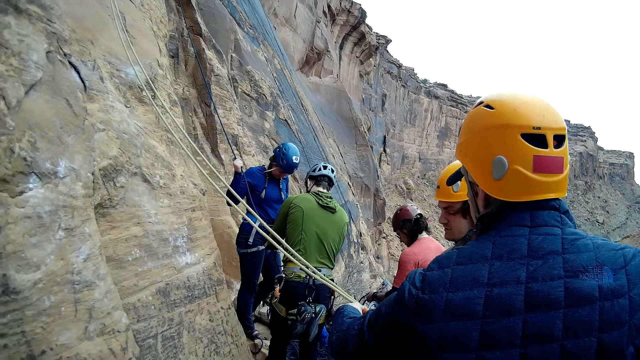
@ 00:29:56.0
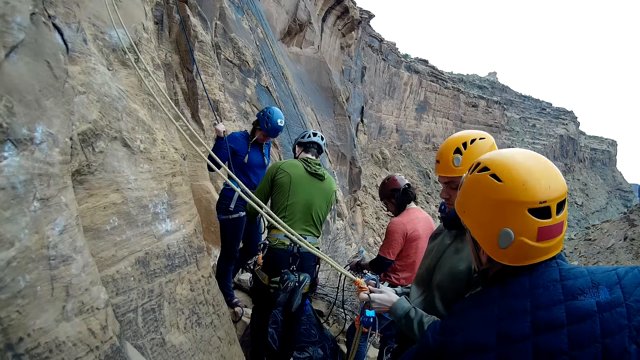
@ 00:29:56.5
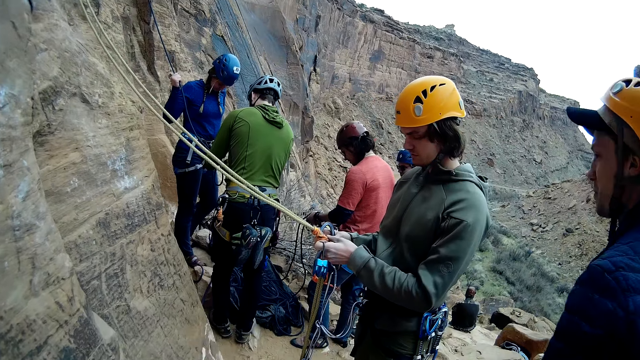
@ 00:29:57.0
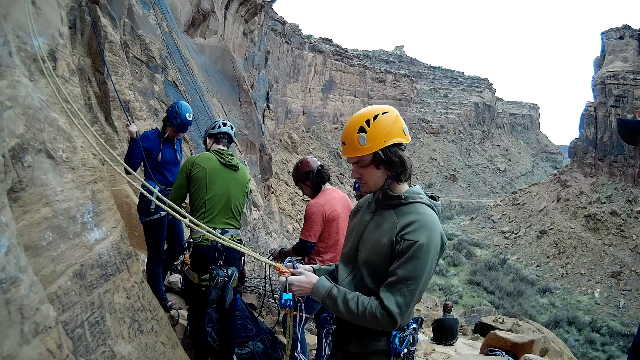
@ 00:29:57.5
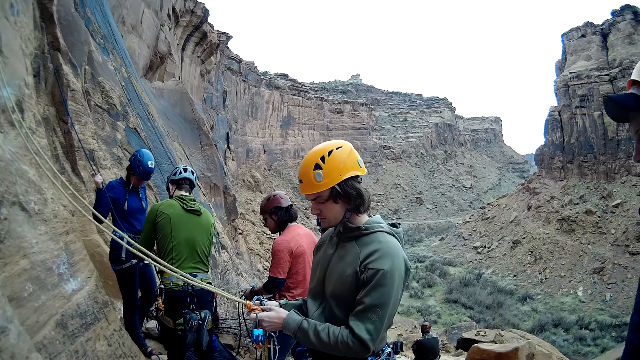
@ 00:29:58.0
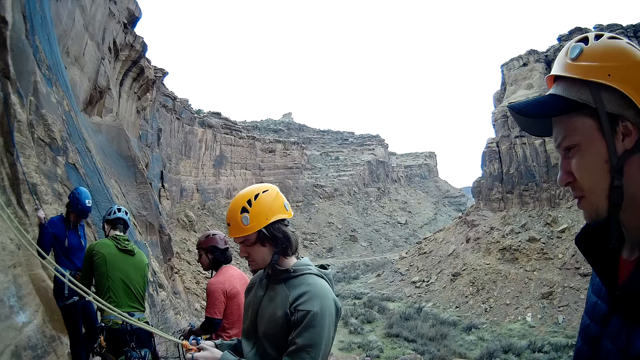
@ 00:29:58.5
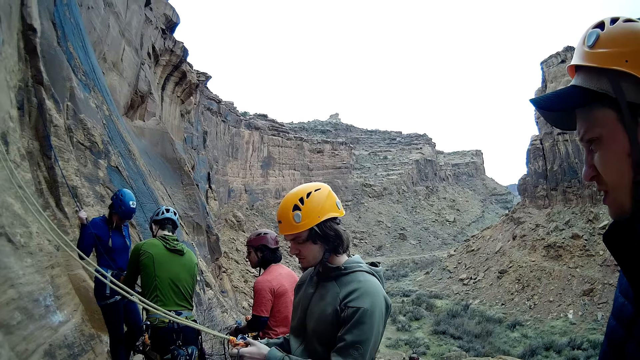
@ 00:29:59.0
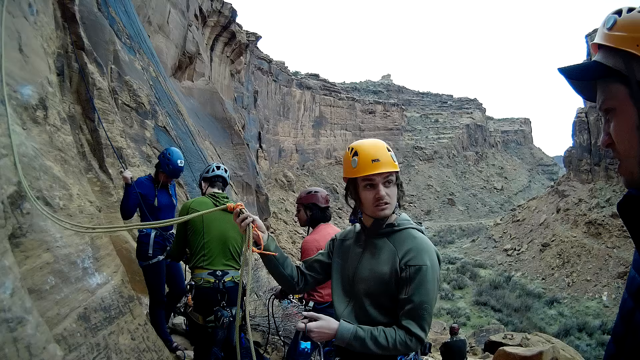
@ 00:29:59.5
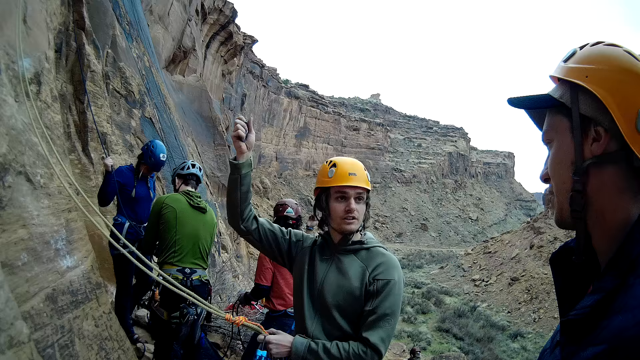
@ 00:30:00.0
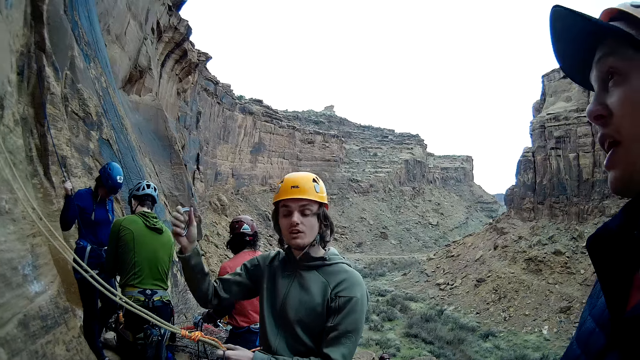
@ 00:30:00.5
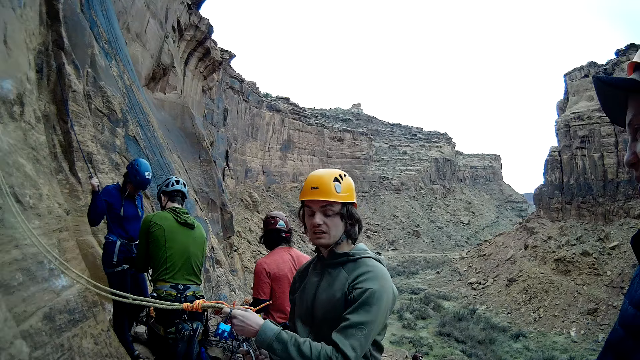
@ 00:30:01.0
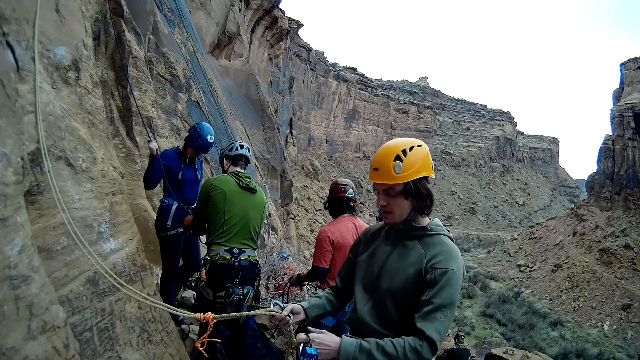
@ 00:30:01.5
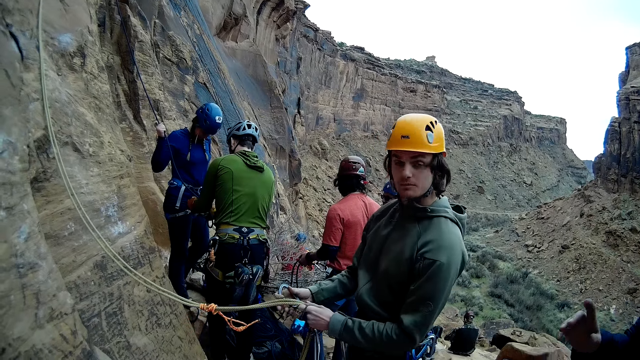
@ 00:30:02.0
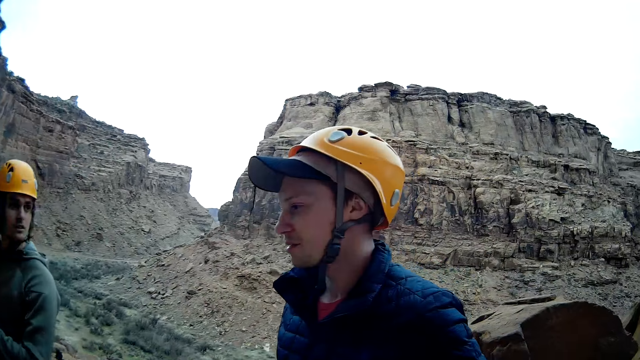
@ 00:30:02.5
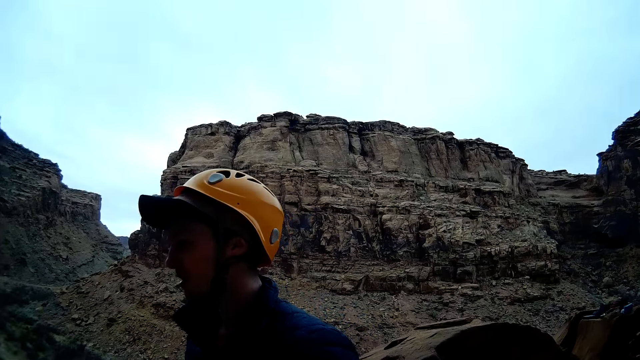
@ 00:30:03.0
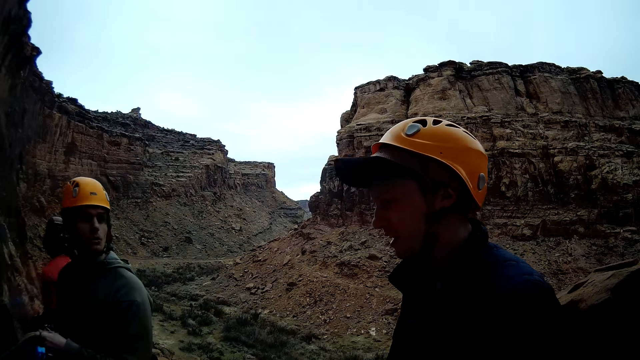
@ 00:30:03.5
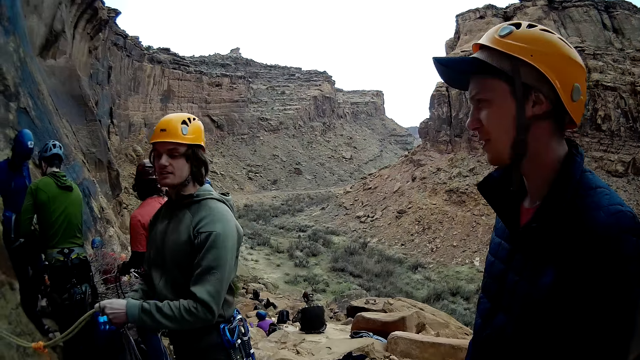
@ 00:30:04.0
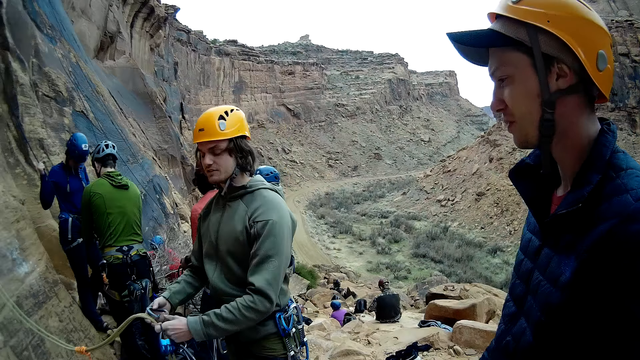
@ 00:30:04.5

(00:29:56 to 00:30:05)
A man touches the rope. Another man converses with the first man.

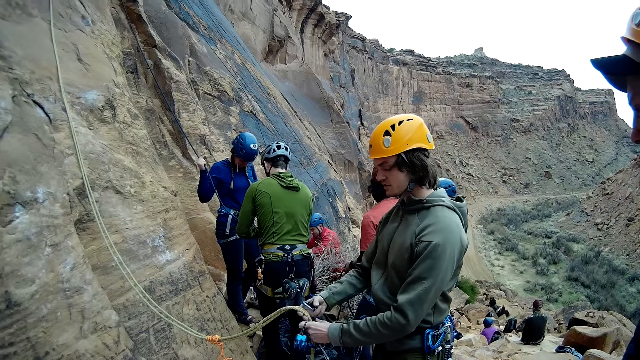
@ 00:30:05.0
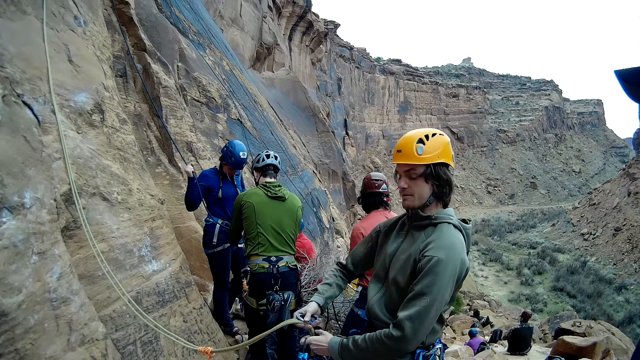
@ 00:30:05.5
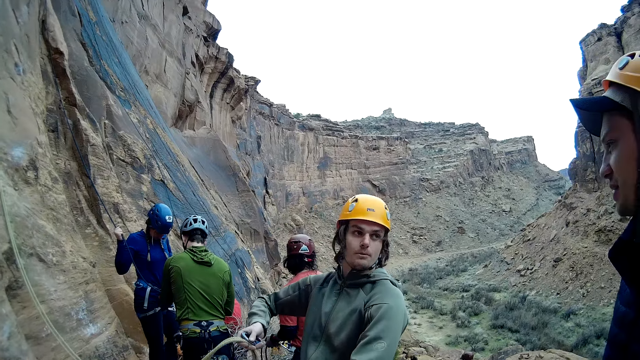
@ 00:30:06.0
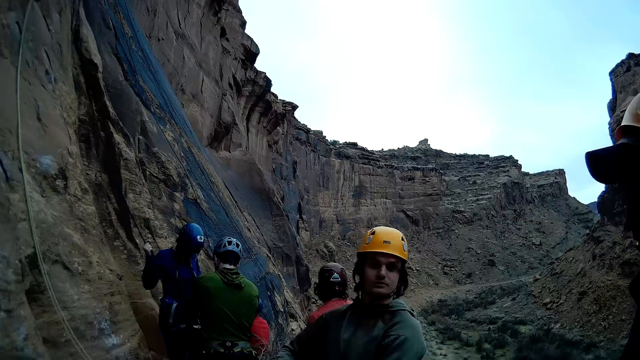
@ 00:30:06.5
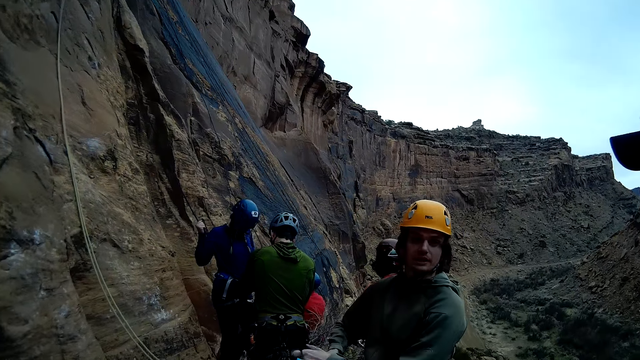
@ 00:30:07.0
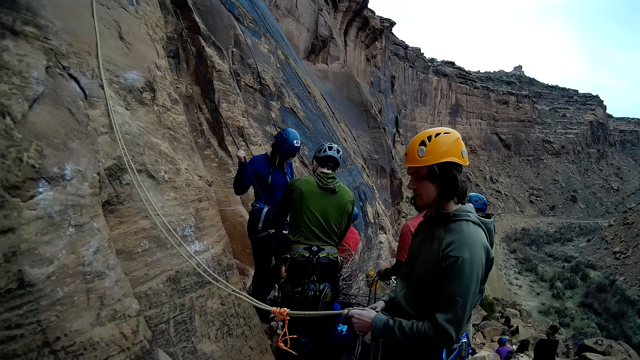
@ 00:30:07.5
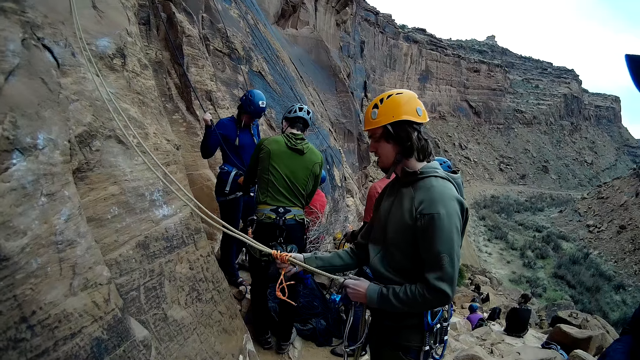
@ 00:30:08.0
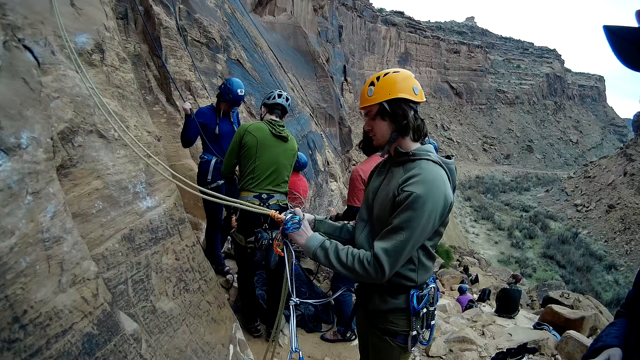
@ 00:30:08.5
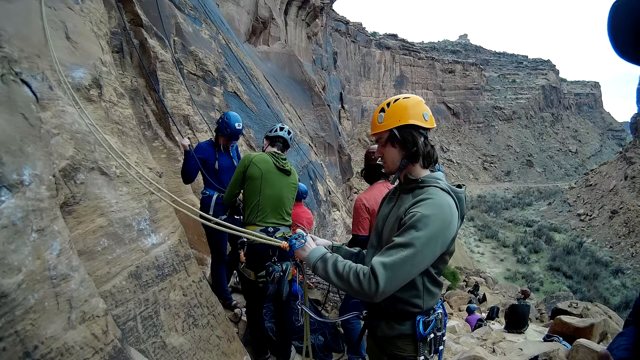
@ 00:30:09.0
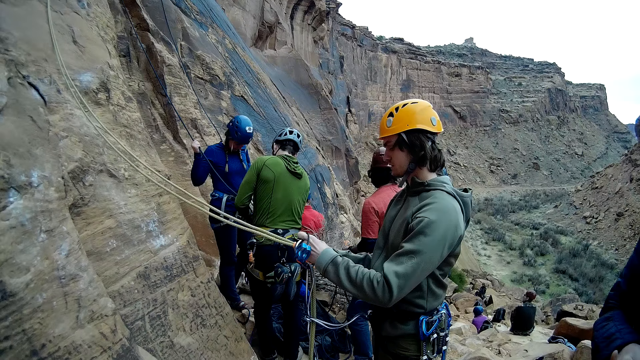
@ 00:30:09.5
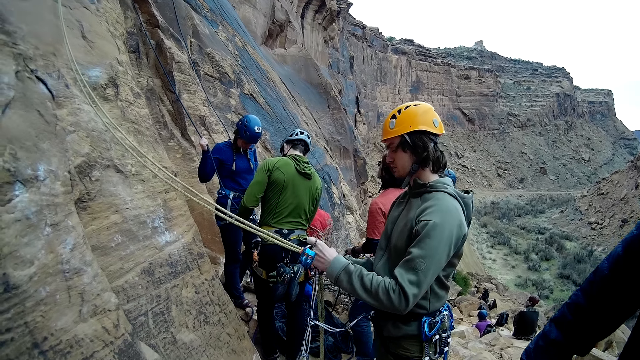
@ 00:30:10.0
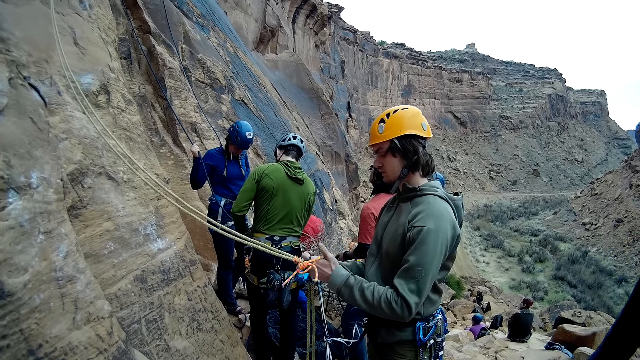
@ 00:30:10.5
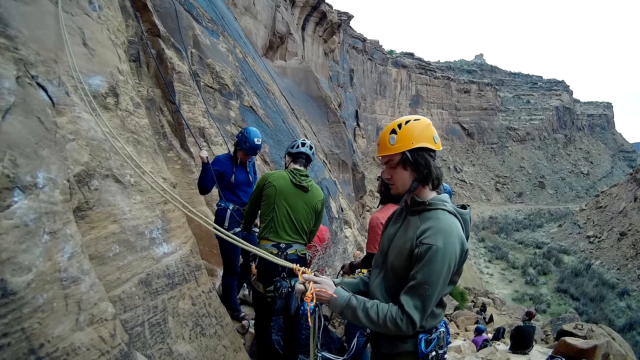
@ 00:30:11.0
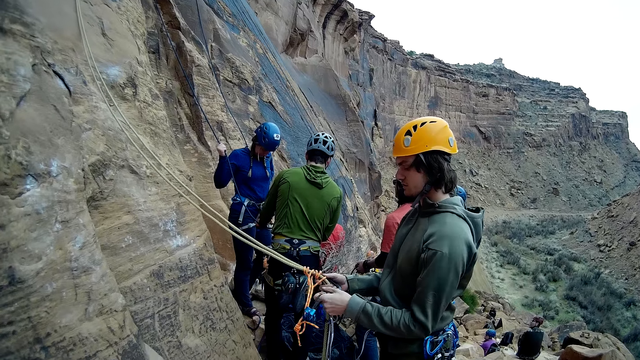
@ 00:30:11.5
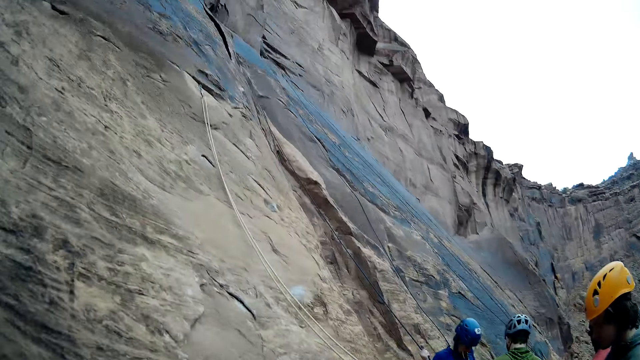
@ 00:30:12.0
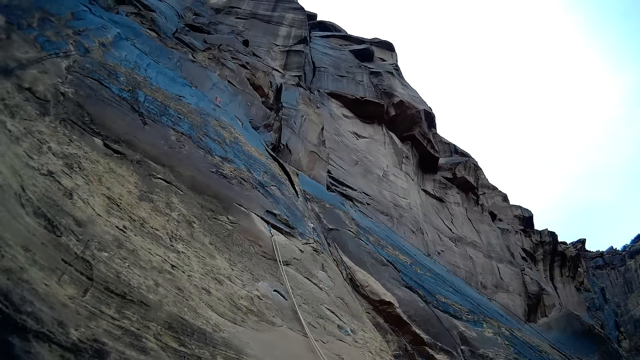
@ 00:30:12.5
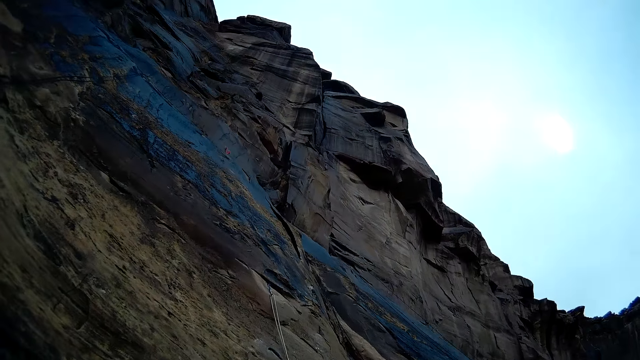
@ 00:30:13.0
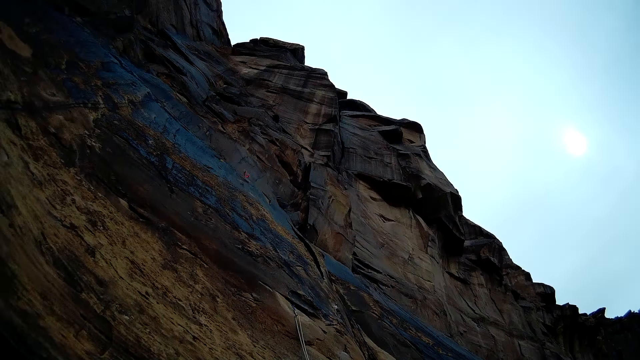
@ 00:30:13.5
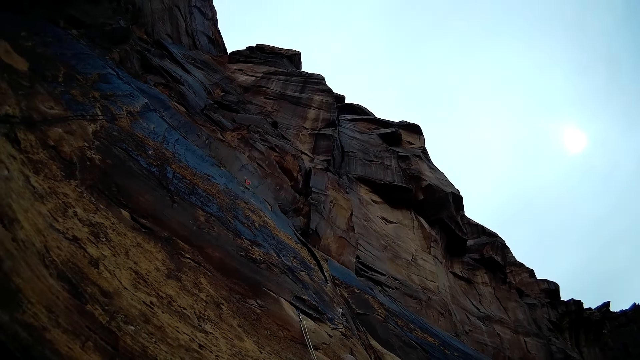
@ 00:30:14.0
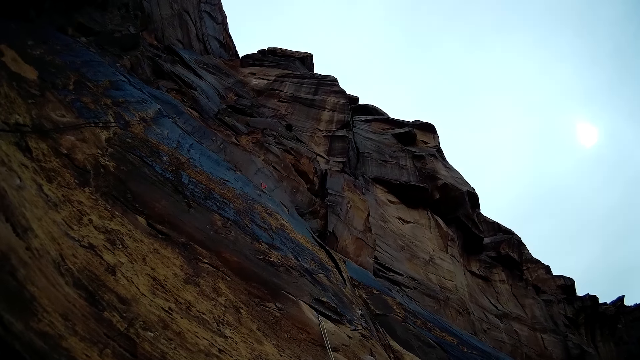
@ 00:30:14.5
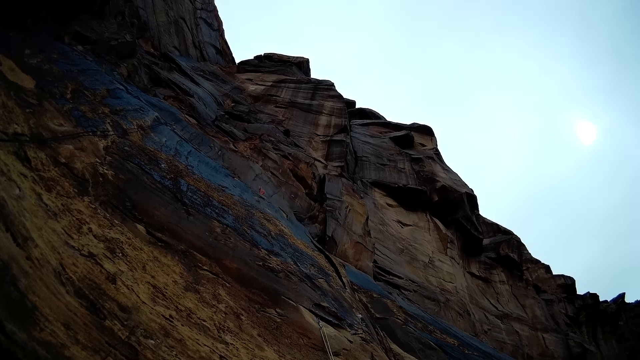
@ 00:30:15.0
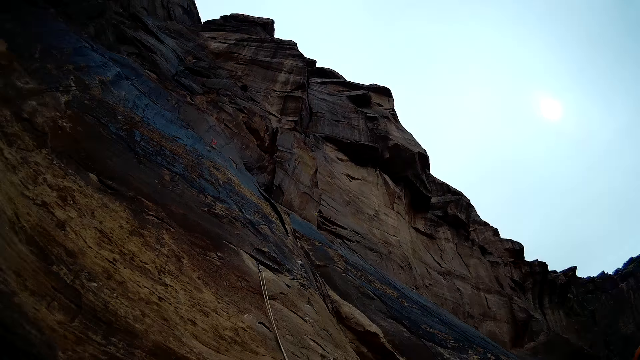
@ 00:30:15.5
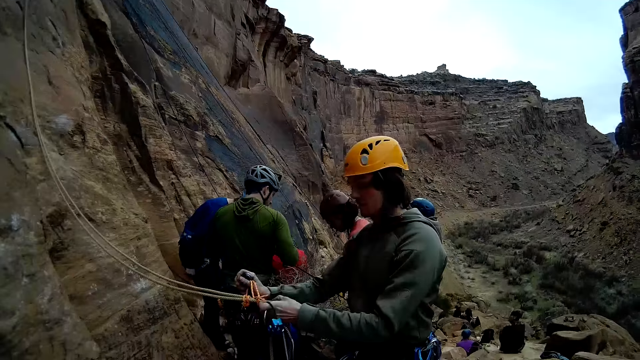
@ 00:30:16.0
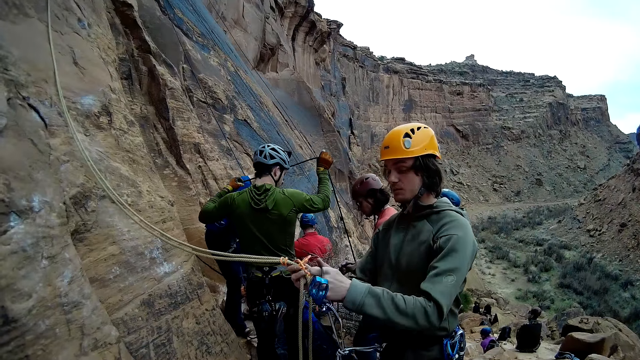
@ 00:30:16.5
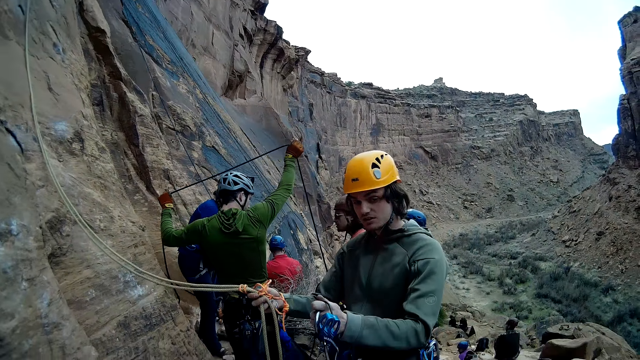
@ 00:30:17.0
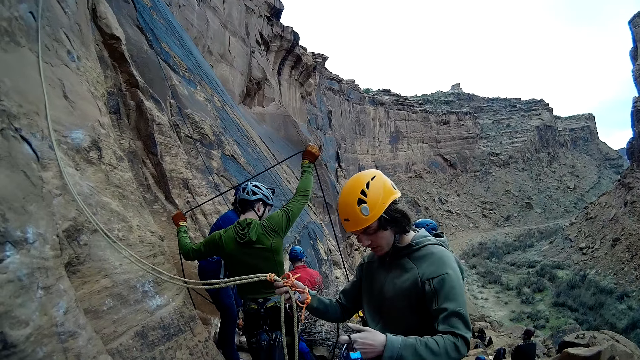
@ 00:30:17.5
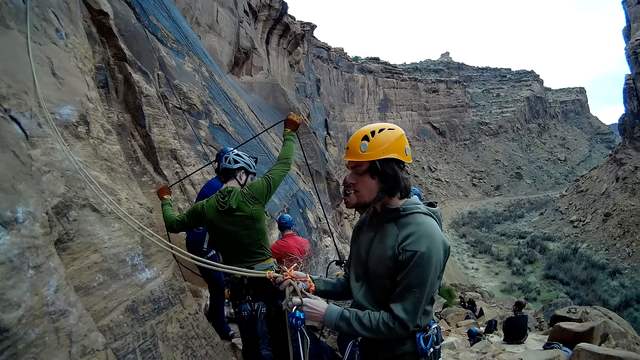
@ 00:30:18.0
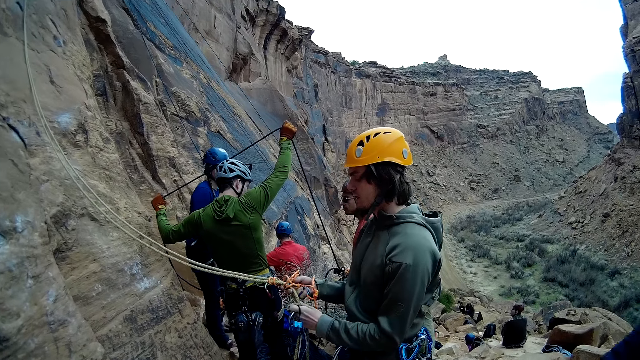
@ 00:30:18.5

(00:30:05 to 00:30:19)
A man fixes the mountain climbing rope. The camera wearer looks up the mountain. The man converses with another man.
